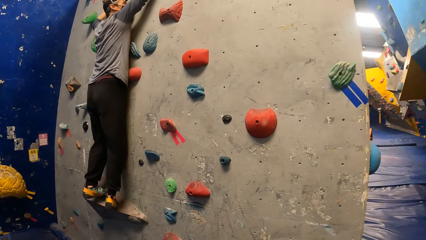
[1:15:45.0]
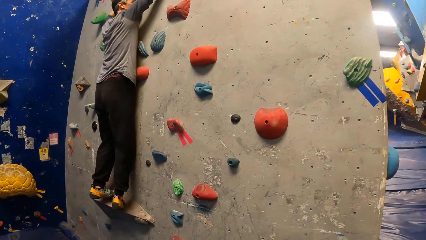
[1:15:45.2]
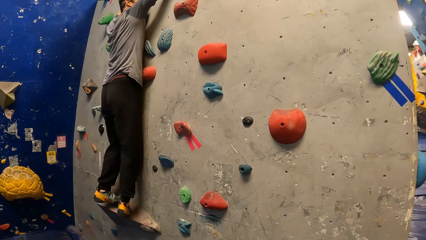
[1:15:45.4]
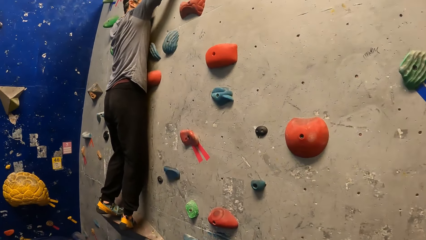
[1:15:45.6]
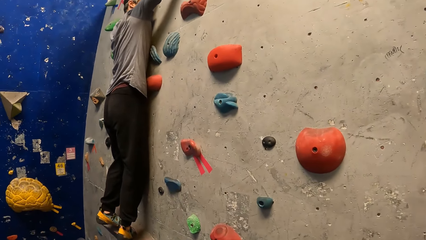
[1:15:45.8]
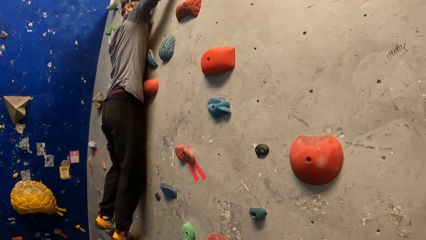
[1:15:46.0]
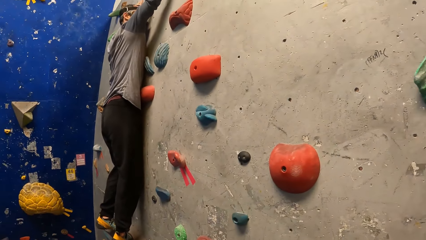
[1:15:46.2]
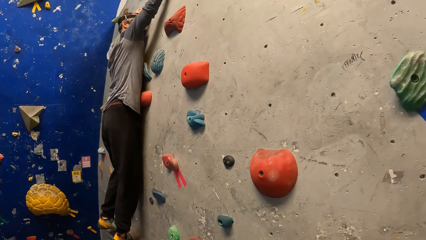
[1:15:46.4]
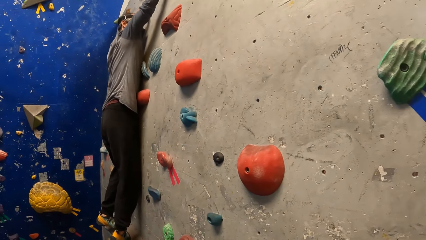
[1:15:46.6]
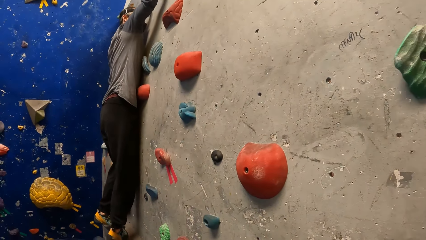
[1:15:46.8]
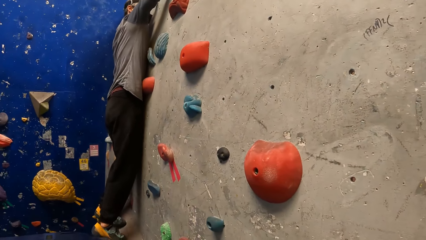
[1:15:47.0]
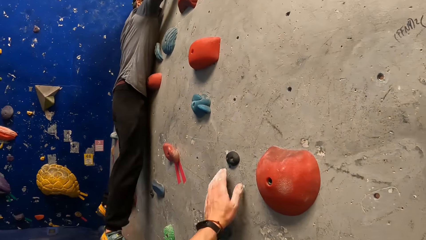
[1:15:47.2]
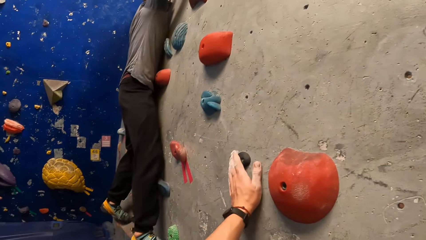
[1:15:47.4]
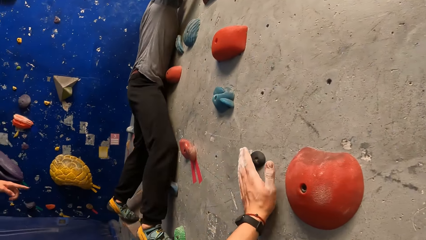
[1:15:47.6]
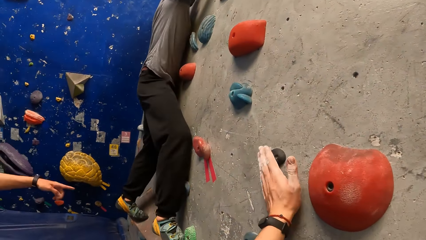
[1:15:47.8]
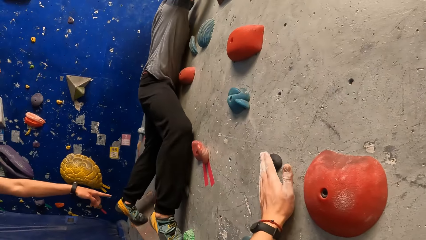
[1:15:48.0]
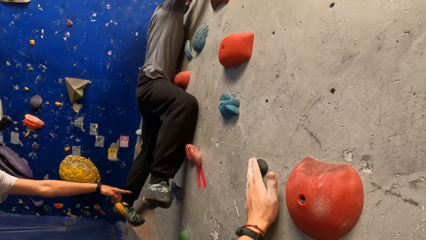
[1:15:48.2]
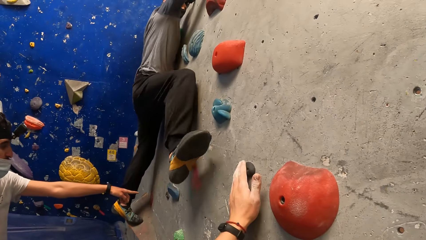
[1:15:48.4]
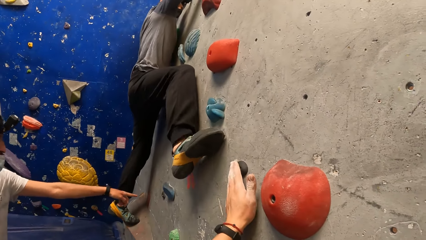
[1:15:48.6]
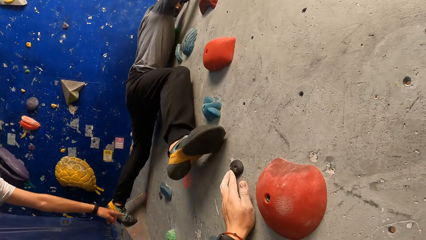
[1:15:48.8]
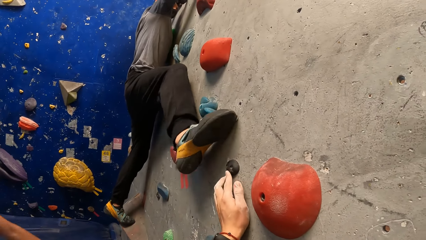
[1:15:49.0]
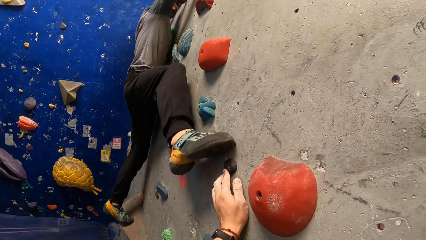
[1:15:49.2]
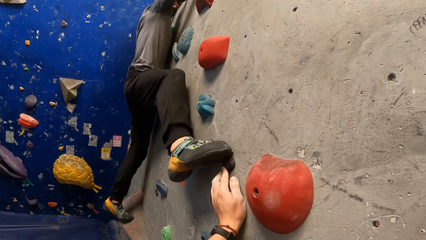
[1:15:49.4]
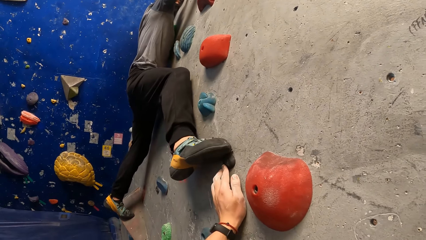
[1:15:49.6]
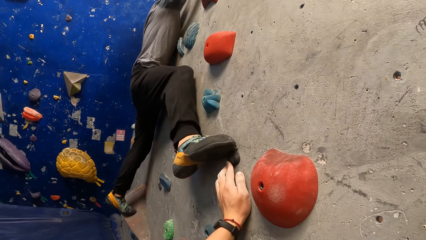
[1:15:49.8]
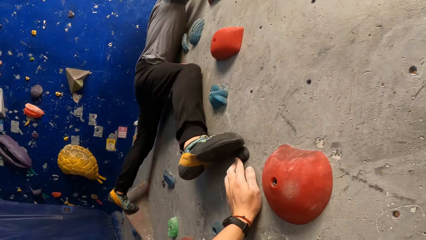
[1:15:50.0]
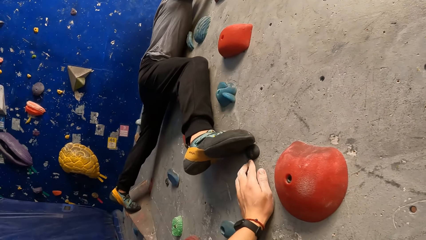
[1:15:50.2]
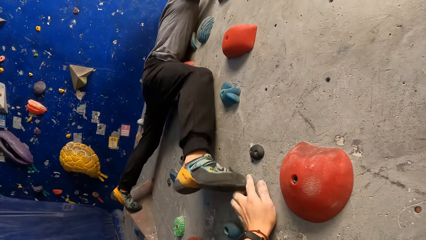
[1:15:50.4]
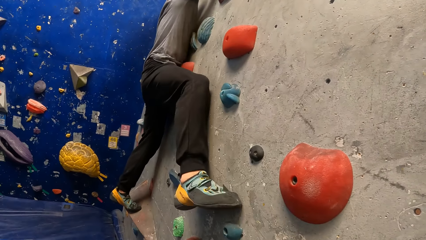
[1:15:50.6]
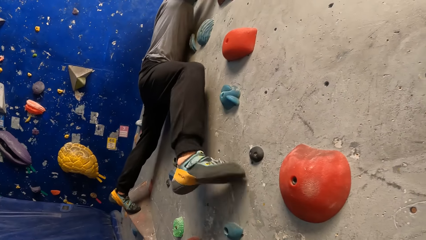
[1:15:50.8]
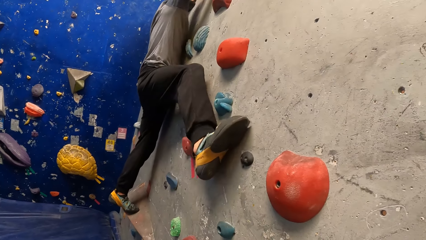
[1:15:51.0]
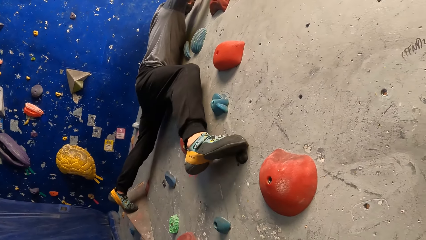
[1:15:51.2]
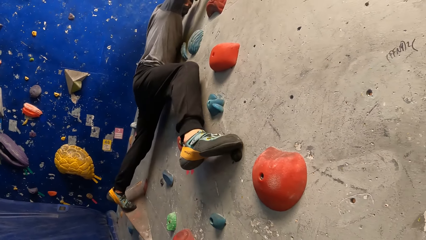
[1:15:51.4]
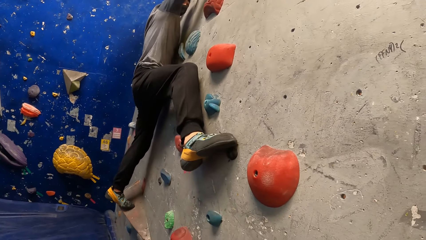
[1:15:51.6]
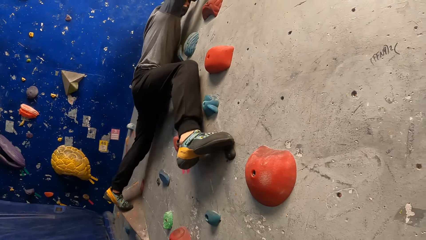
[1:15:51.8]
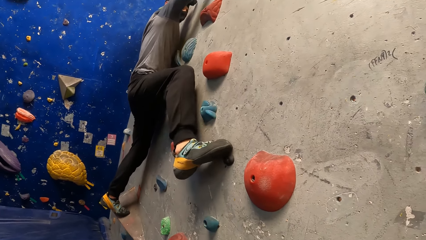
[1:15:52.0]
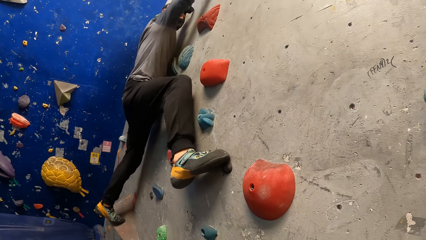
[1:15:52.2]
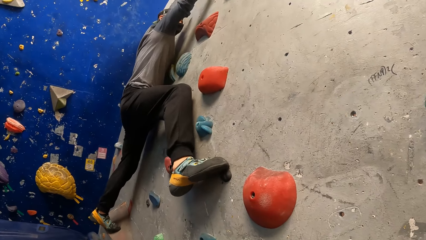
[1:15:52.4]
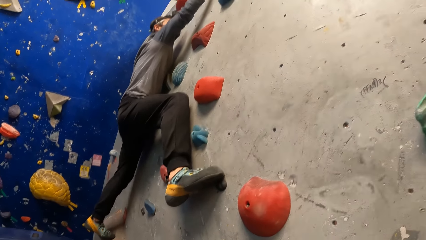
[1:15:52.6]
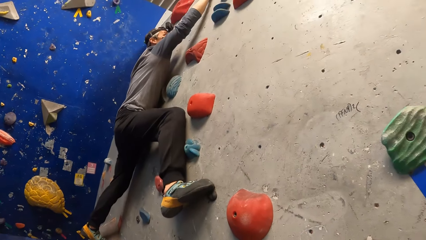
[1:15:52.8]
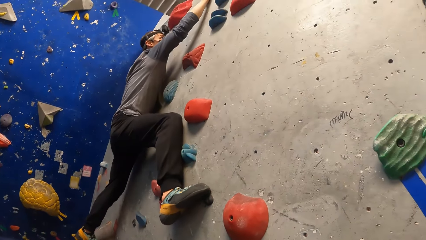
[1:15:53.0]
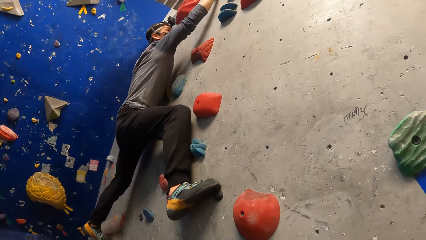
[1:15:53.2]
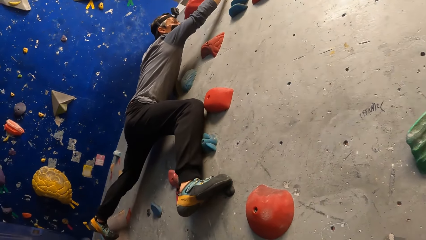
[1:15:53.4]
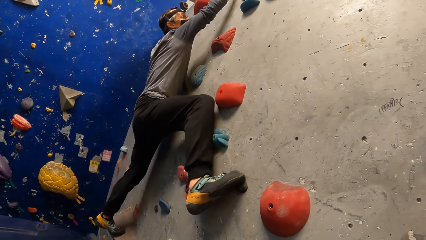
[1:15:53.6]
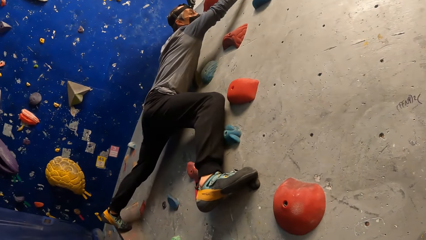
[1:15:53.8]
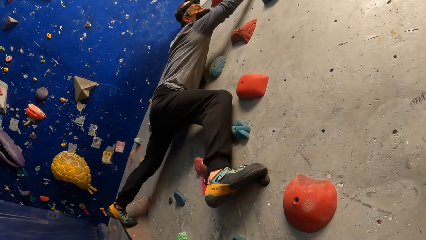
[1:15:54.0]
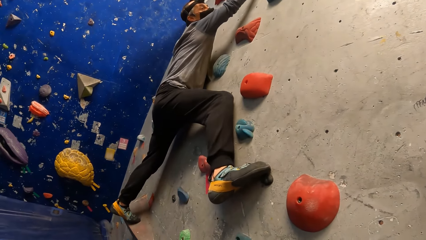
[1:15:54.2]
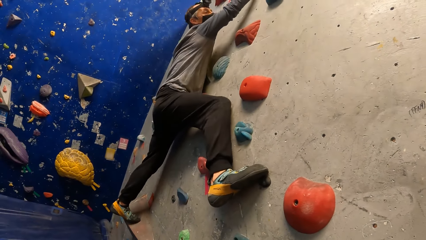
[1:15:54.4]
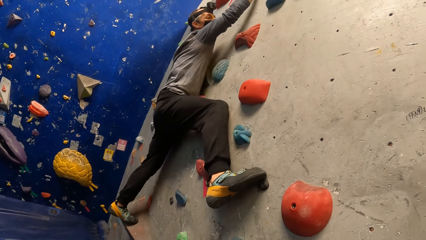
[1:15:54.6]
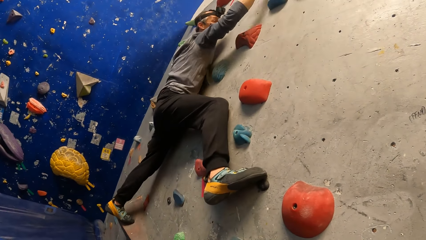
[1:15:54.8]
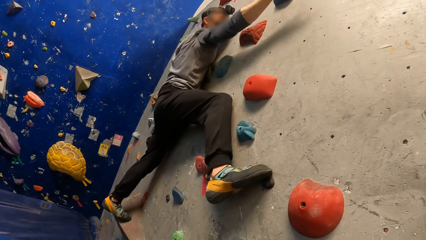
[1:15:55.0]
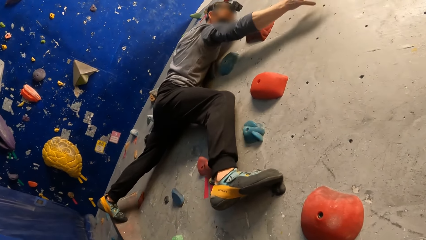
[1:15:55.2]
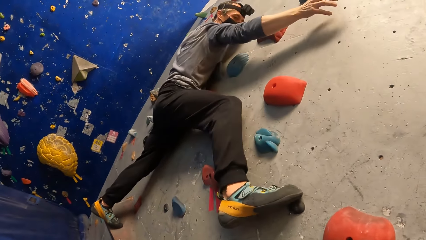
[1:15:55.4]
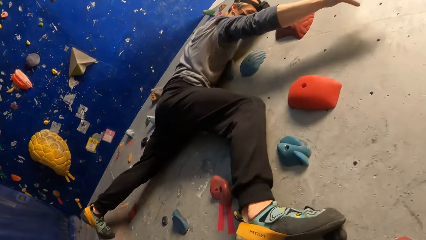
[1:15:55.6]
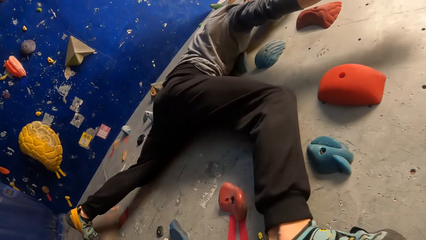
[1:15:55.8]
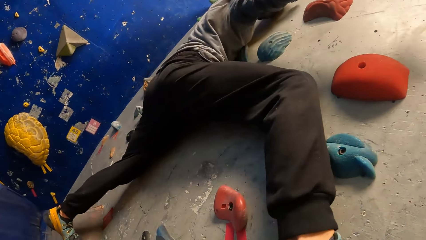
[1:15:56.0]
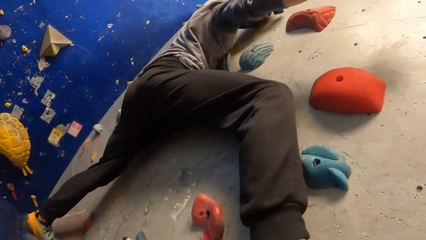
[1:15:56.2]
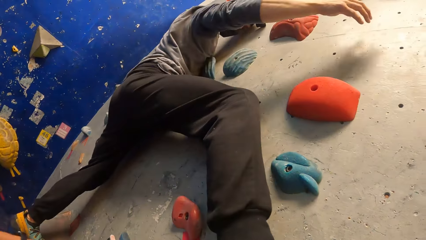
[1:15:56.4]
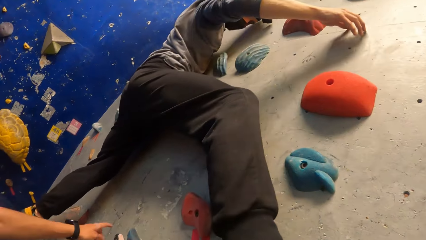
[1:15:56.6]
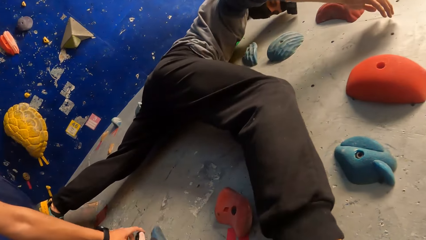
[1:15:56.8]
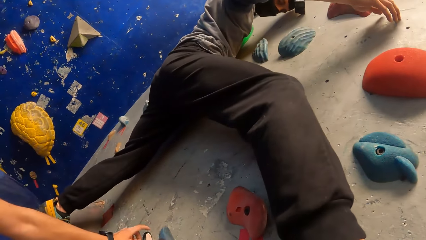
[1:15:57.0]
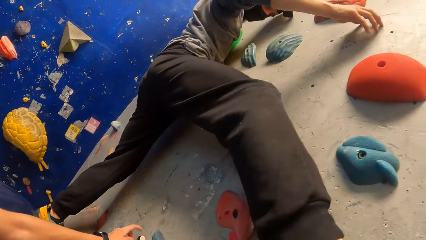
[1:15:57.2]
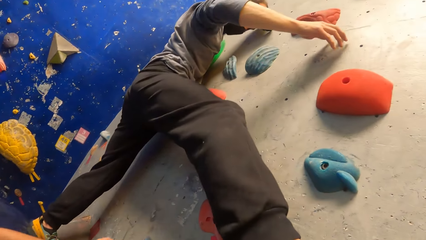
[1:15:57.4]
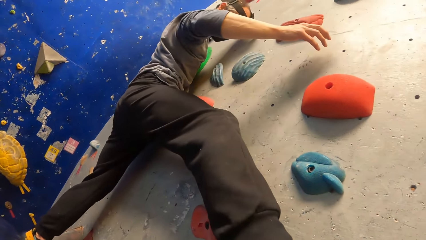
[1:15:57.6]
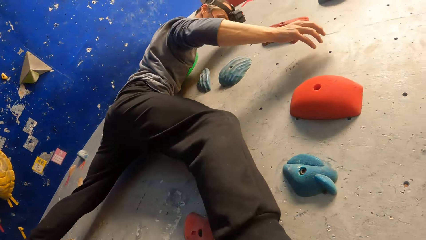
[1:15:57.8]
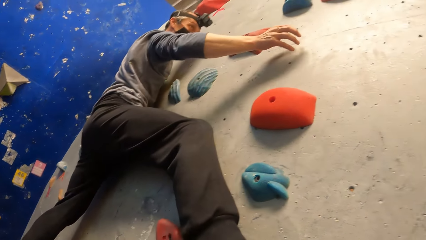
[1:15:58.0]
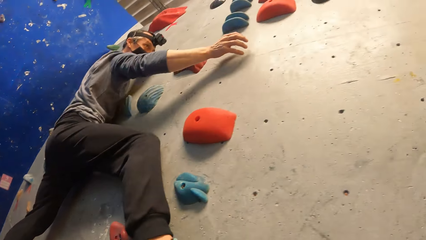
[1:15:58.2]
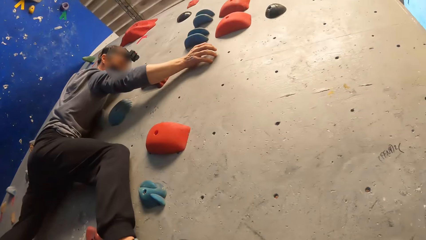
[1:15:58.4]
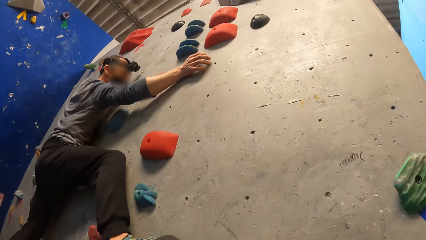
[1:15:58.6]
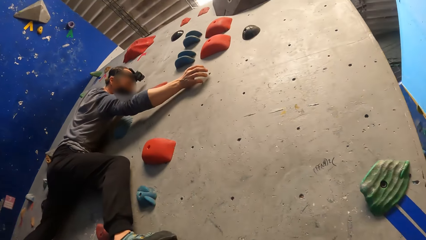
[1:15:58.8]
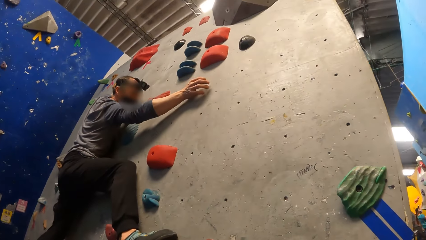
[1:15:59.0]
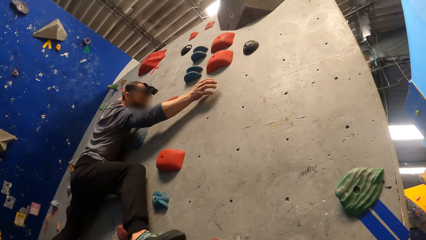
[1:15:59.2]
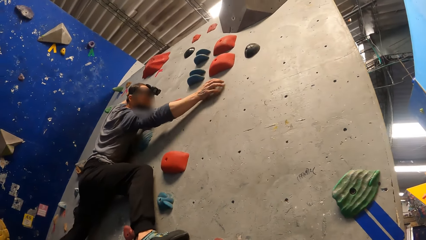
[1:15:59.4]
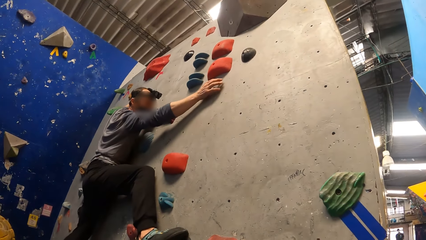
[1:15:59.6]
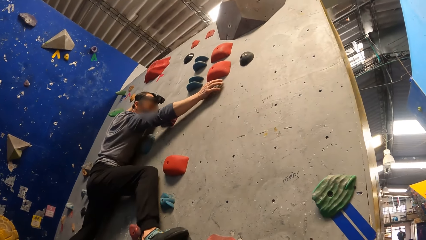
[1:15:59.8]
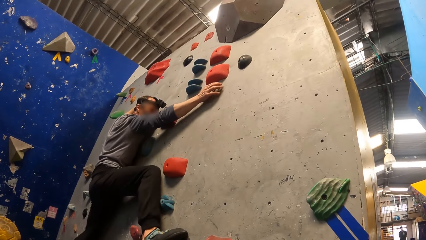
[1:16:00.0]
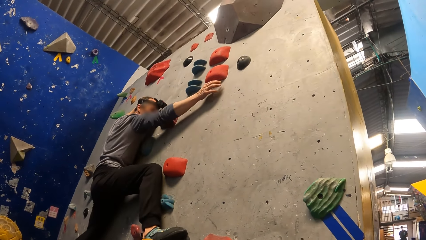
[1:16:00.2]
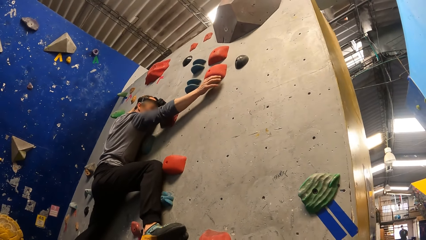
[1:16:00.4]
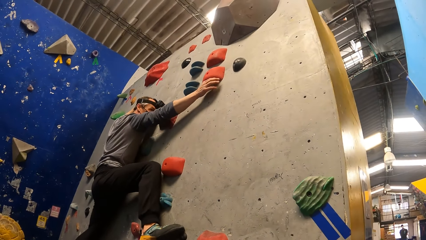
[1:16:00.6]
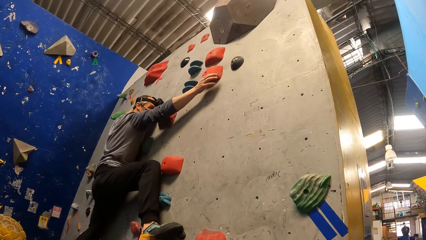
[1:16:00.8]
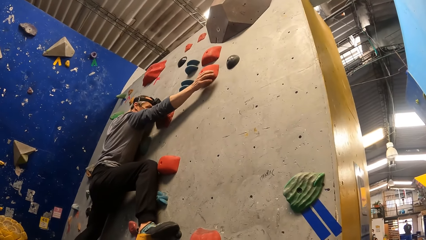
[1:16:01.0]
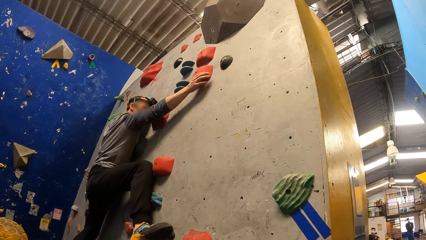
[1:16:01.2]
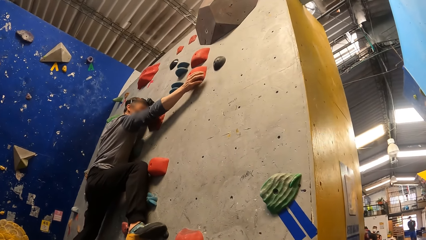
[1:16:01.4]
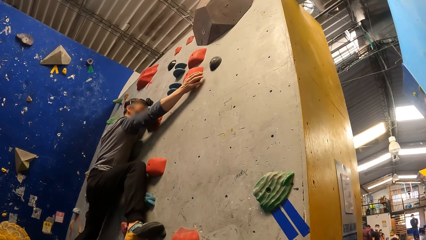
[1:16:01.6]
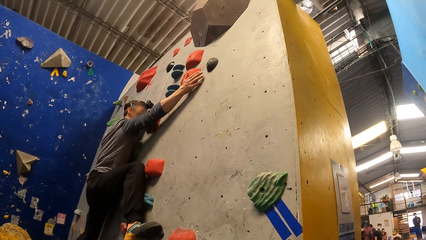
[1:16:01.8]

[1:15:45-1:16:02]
The camera wearer touches a rock on the wall with his left hand. The man touches a rock on the wall with his left hand.
